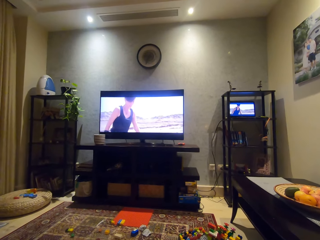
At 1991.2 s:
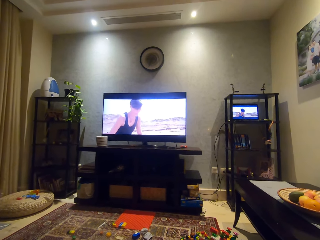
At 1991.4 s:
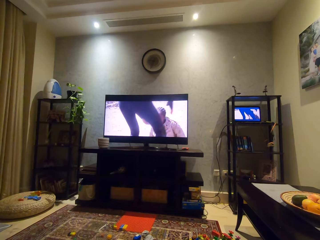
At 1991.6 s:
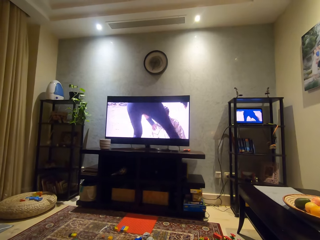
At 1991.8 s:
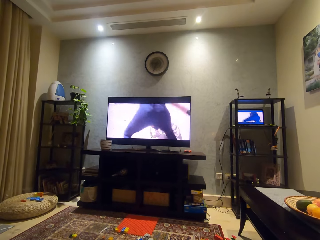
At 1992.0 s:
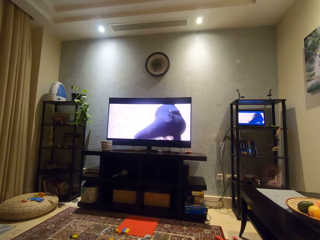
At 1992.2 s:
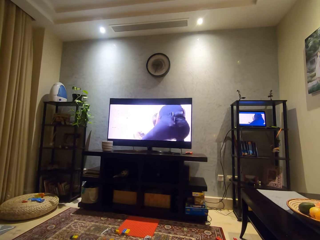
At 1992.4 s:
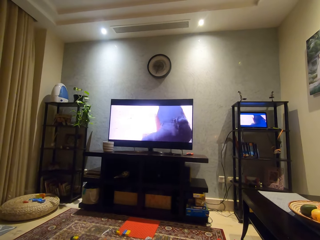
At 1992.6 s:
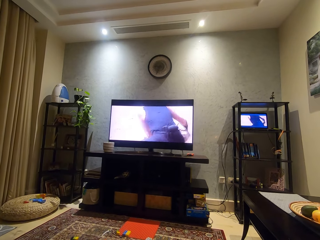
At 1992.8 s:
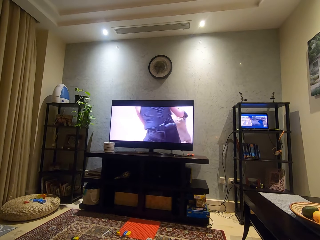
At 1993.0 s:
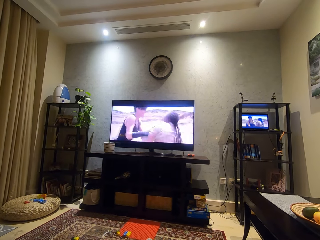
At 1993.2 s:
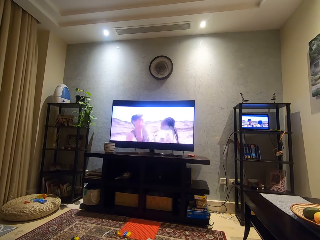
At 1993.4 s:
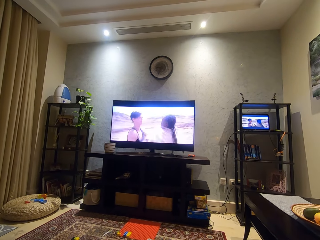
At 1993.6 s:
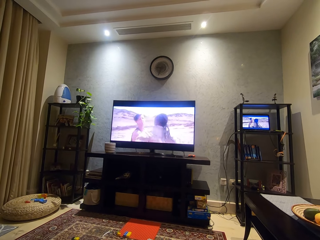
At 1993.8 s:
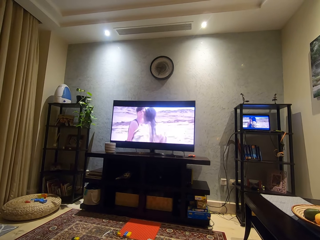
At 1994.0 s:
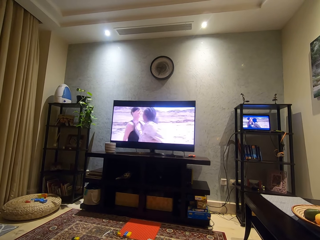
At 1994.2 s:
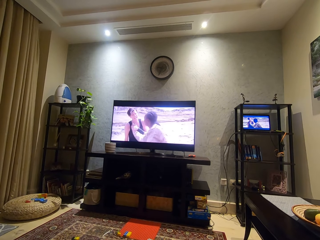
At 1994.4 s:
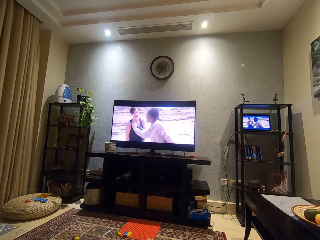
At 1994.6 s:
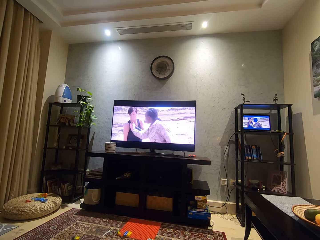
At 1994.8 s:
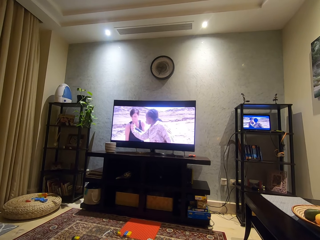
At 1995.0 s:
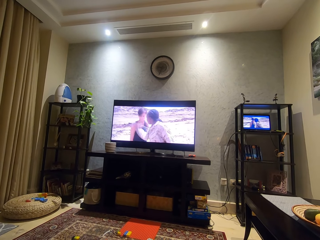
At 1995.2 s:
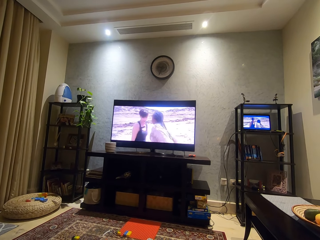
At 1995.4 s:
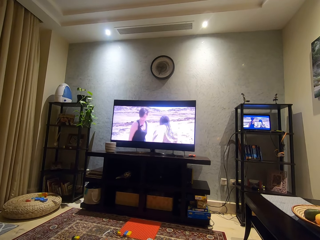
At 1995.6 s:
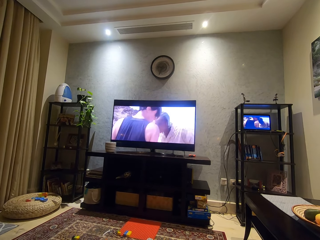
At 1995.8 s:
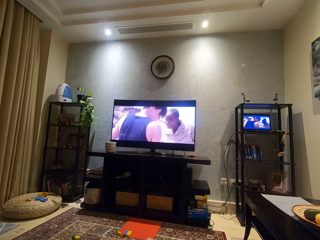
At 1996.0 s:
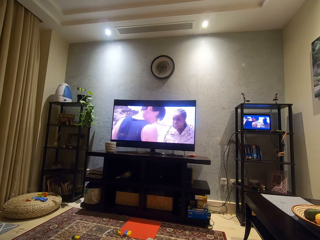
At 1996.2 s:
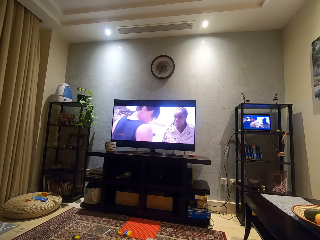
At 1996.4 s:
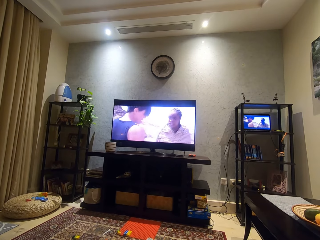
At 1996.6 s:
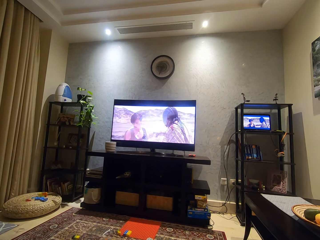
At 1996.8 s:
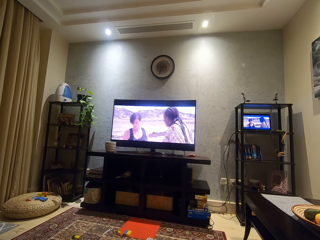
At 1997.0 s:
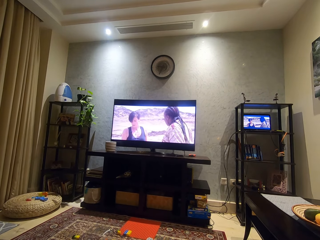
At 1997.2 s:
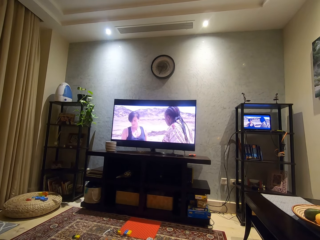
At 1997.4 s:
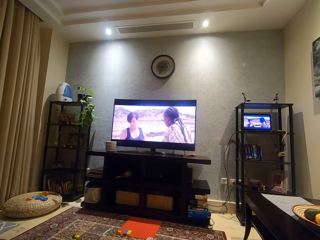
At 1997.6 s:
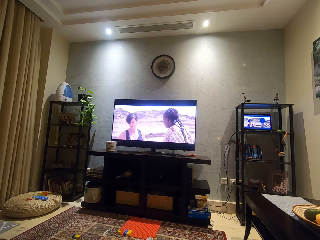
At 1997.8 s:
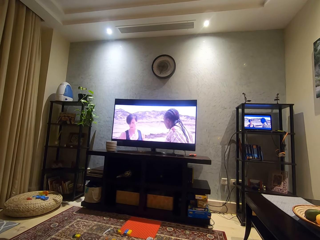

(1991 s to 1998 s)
The camera wearer watches the TV.

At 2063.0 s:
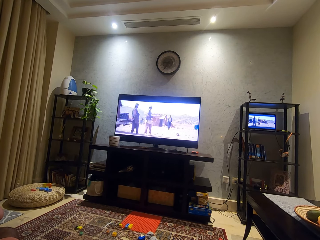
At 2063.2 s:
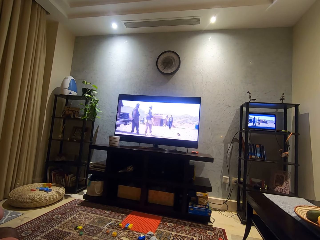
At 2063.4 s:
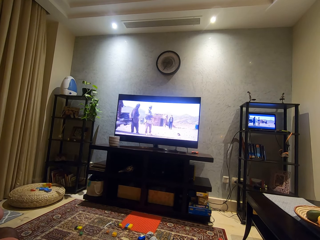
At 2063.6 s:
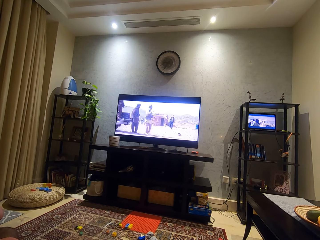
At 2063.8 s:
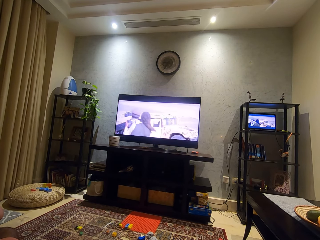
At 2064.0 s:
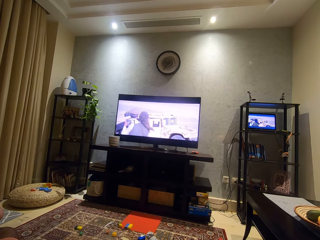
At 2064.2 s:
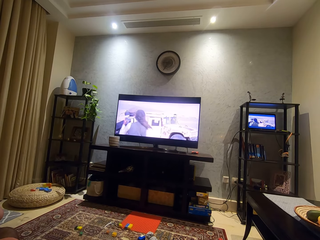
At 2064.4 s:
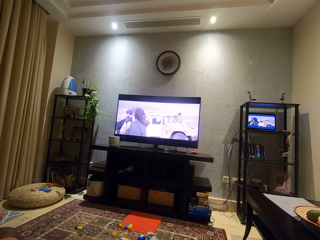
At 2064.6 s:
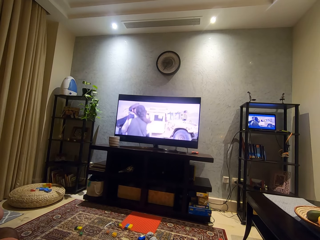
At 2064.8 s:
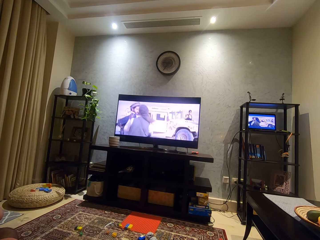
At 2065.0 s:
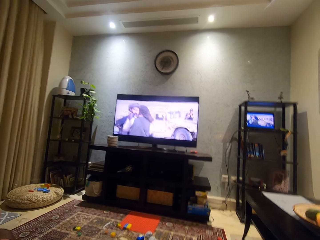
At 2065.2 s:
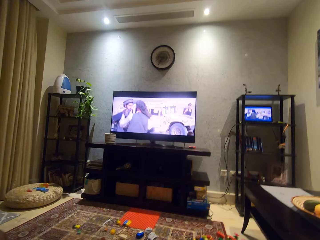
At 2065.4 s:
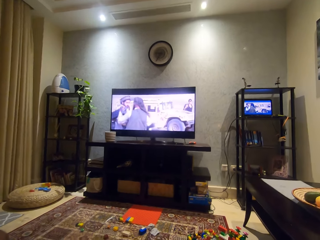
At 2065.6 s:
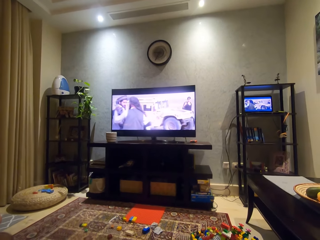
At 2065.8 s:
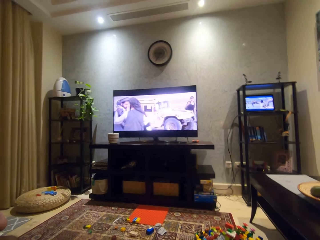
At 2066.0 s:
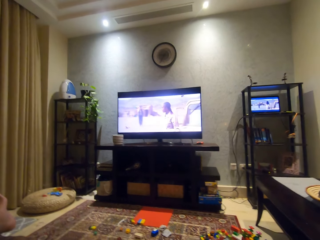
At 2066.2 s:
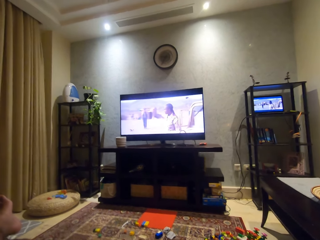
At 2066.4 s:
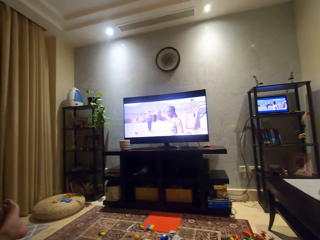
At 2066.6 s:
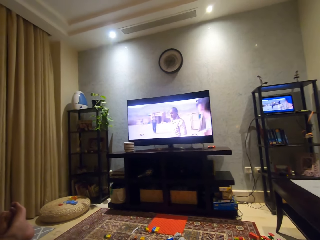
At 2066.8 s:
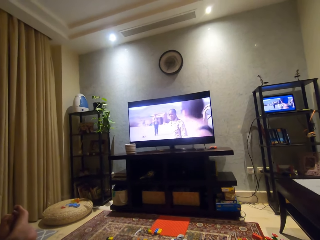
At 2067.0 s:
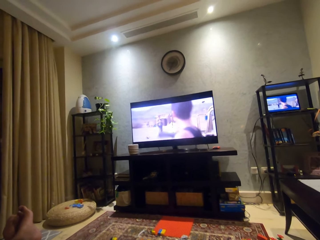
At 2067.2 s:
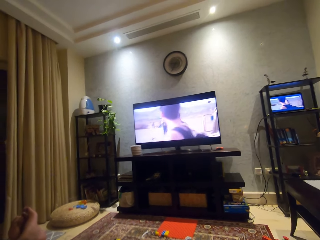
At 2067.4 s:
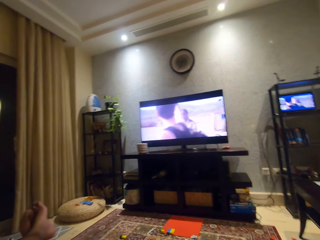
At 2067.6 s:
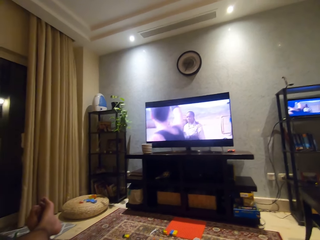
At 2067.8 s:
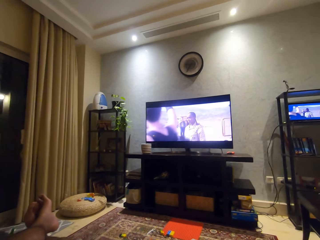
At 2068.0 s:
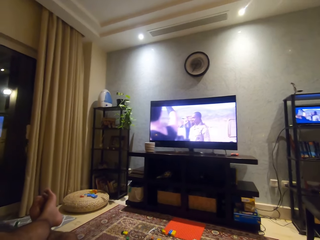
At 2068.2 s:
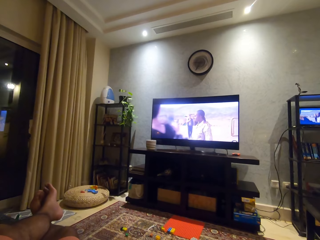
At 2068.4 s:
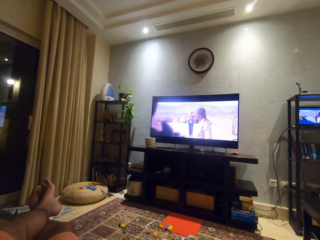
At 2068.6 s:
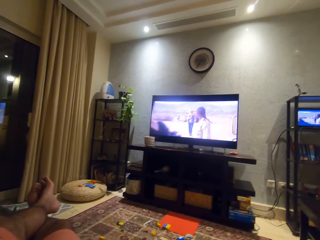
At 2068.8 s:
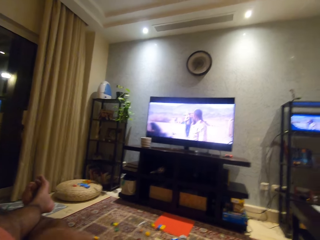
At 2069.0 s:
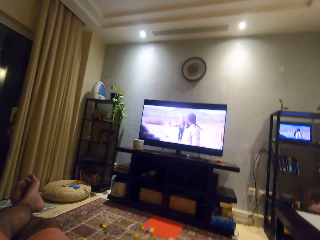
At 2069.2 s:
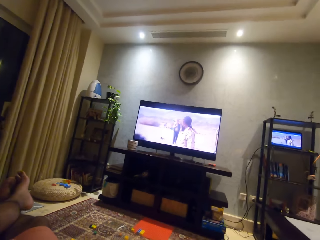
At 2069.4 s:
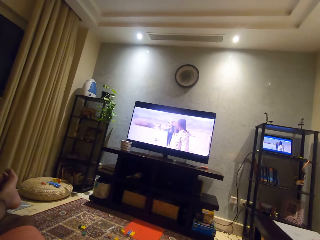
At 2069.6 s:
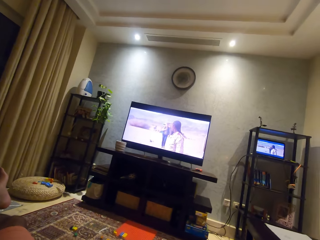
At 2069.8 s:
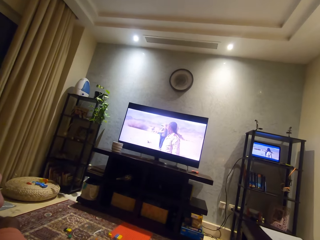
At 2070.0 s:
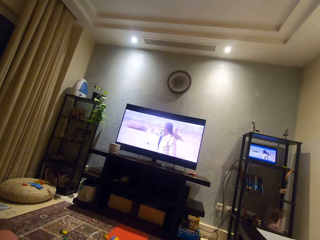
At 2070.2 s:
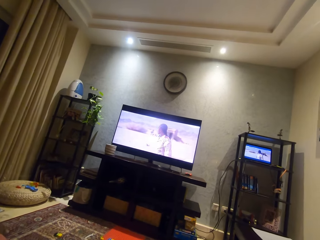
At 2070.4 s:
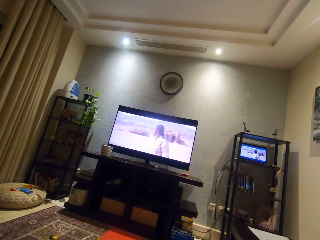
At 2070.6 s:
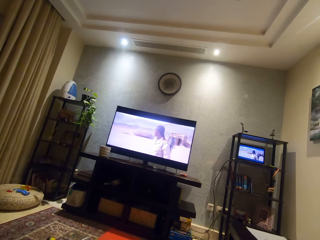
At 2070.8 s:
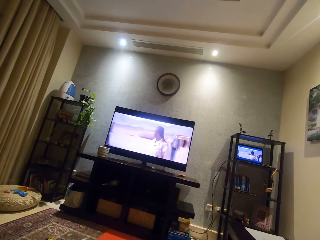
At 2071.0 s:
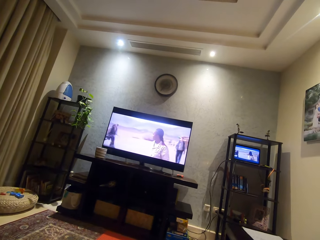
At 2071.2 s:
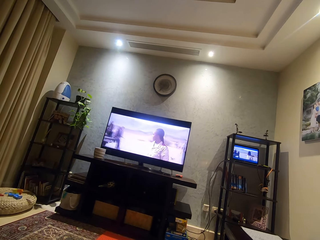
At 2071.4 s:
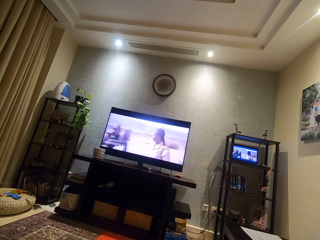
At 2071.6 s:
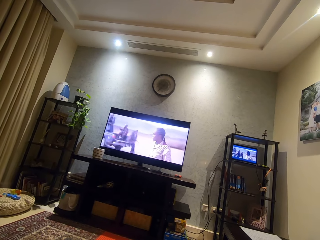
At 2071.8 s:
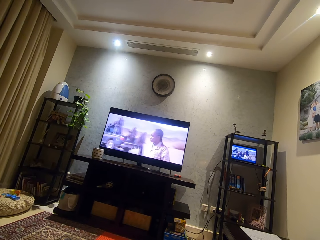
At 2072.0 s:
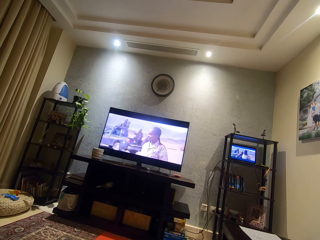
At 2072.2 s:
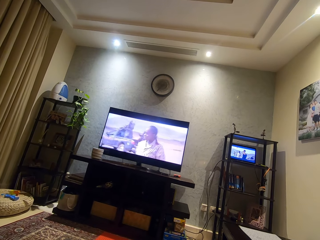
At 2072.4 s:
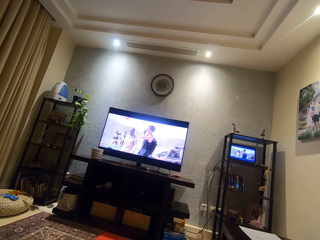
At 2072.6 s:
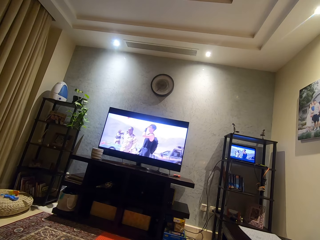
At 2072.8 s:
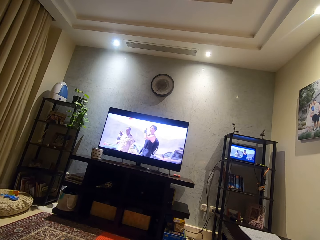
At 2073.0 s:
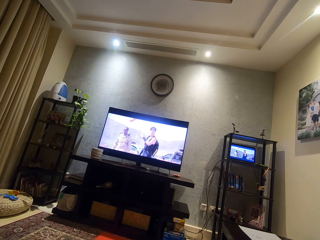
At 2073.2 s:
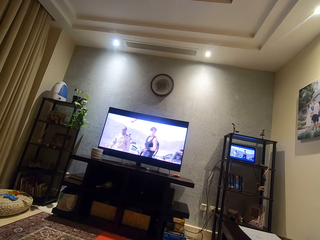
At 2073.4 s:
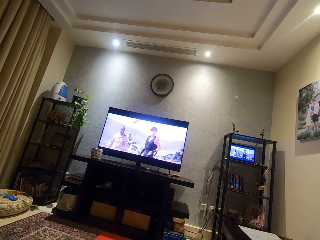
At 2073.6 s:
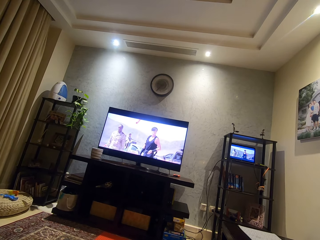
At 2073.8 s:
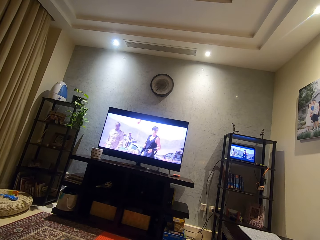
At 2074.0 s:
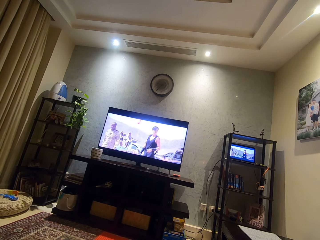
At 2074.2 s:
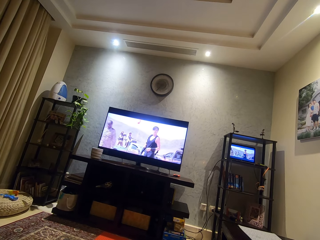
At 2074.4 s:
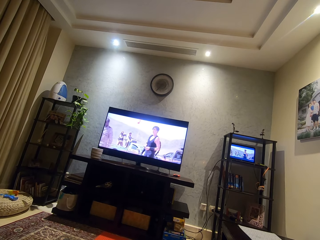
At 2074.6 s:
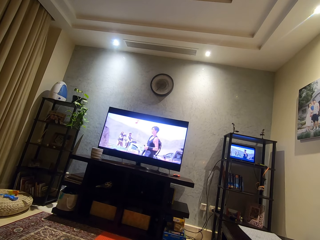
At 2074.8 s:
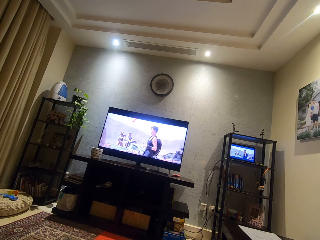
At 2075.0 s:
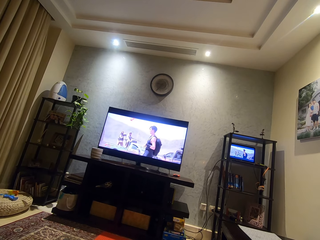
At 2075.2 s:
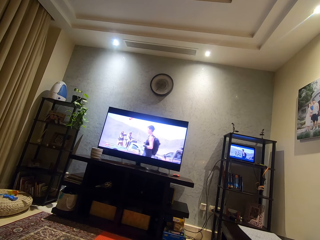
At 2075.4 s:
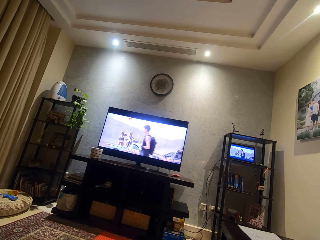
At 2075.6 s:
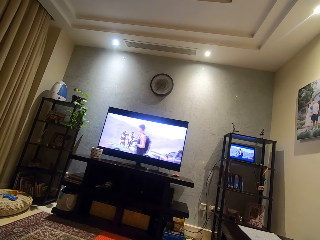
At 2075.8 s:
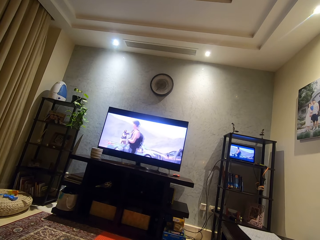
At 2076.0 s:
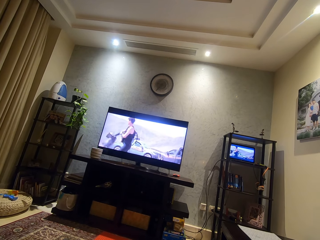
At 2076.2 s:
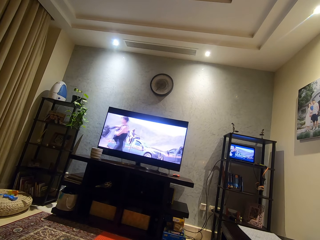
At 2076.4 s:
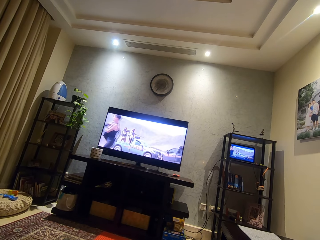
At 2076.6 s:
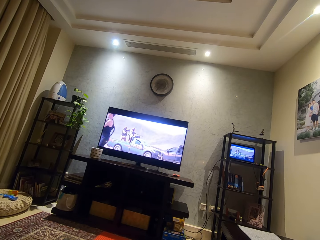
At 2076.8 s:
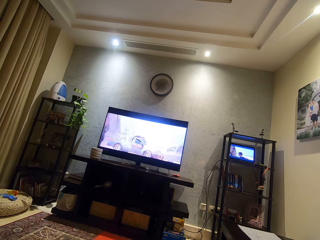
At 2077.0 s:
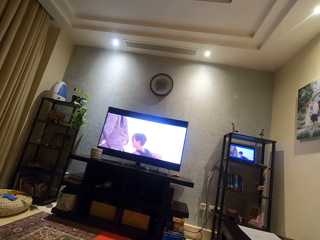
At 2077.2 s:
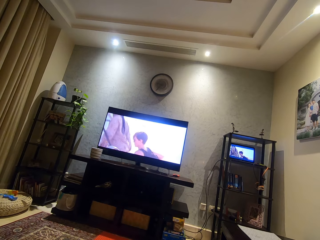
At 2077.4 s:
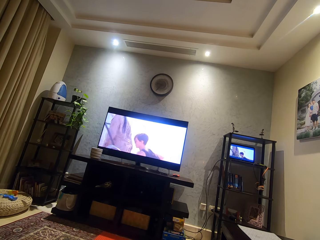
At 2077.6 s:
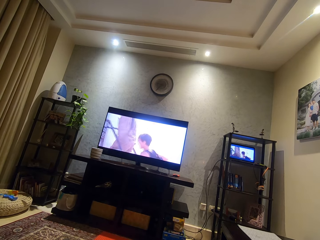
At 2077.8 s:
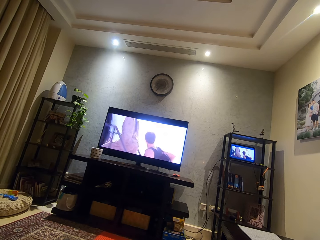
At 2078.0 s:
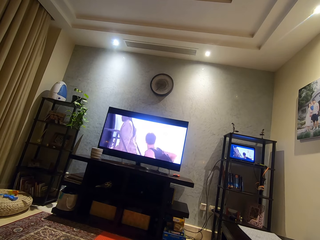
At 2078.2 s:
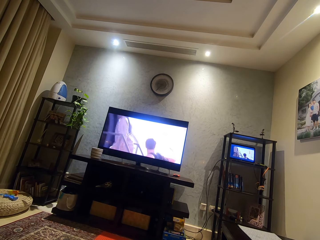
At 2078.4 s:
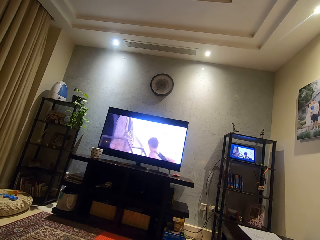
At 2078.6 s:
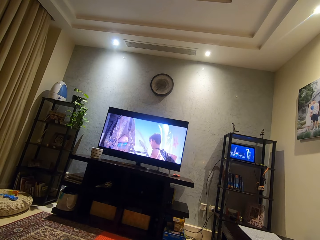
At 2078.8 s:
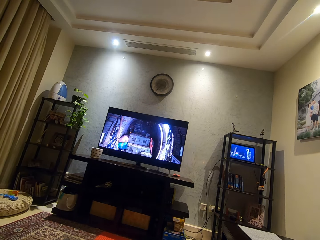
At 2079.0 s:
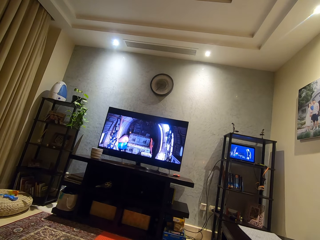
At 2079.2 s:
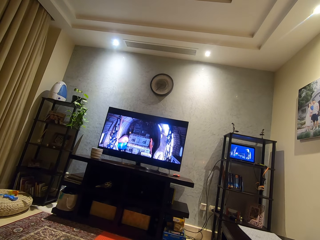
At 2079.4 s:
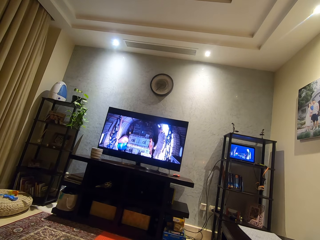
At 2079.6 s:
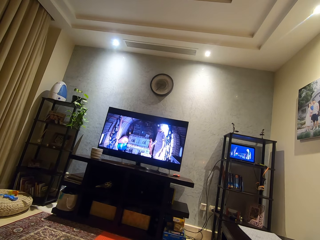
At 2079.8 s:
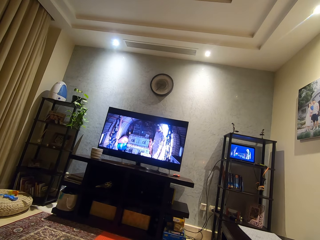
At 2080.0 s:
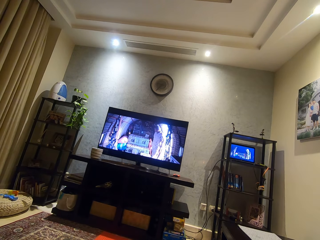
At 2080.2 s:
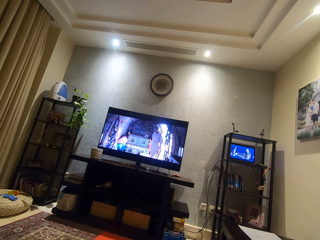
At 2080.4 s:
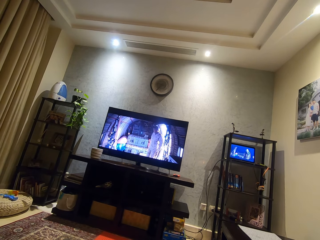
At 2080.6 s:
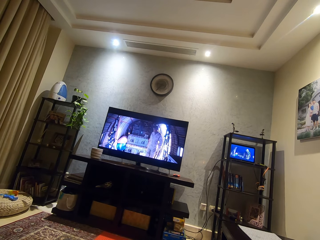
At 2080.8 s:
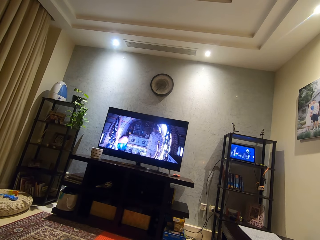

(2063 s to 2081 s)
The camera wearer adjusts his camera. He moves his hand. He watches the movie on the screen.
